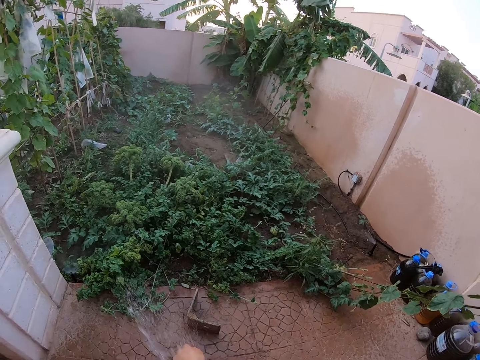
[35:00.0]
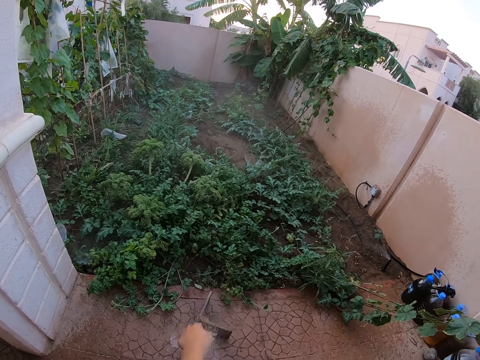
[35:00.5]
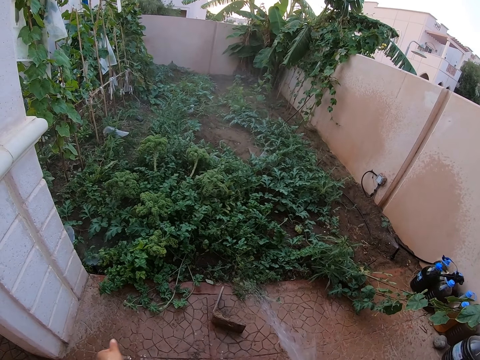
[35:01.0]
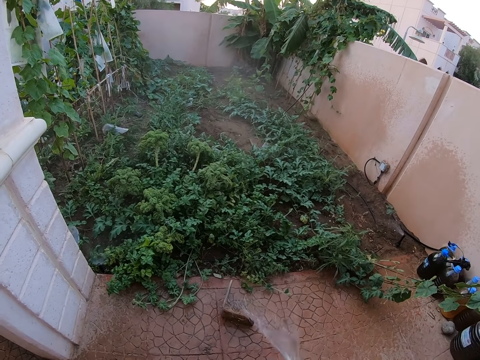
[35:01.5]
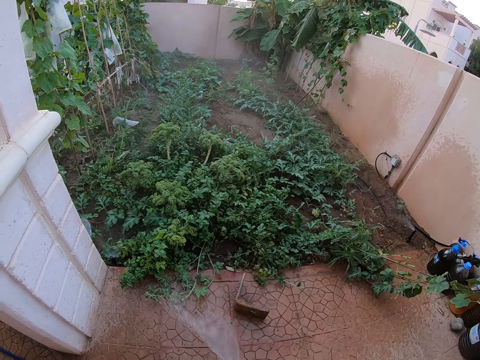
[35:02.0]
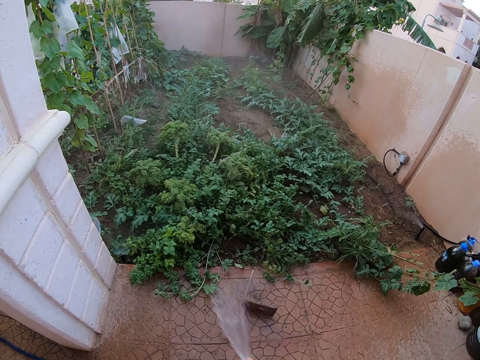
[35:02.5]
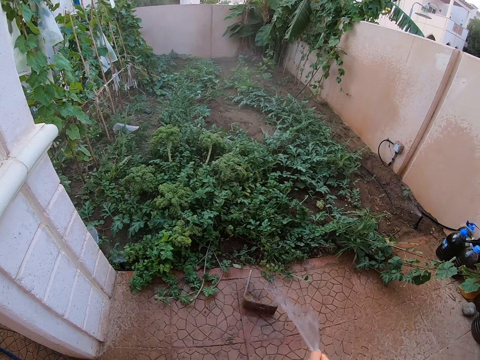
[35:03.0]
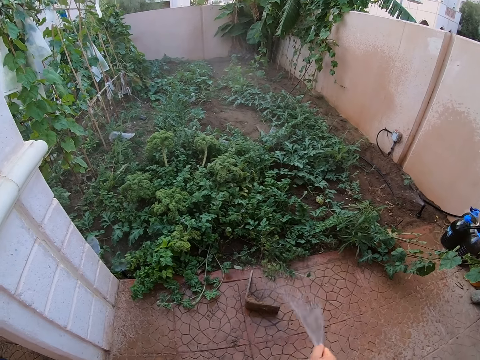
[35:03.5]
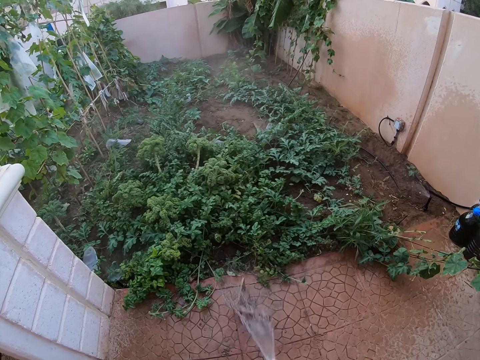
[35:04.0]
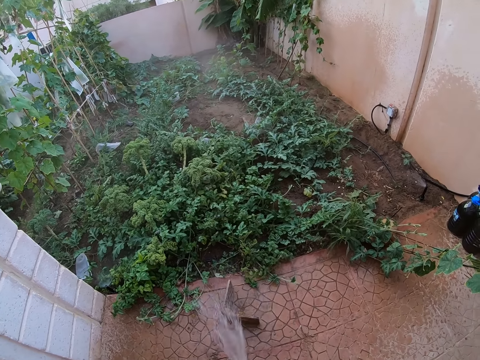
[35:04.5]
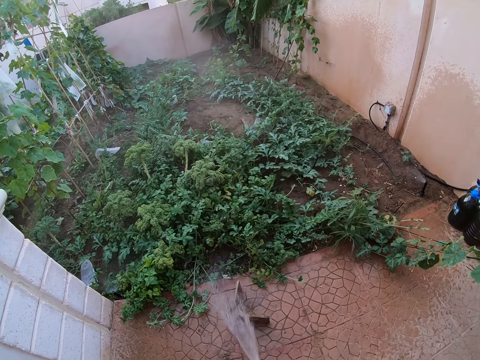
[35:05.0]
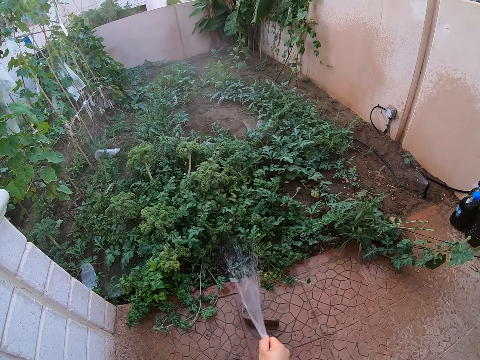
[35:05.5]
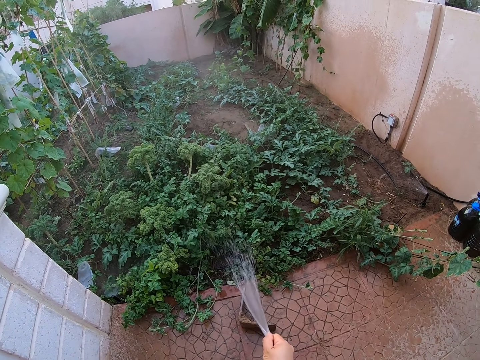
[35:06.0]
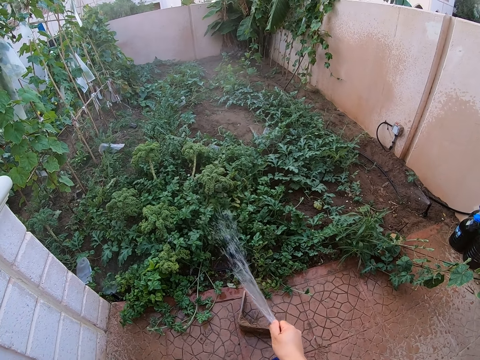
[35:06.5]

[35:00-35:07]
The camera wearer rinses her left hand. She waters the plants.

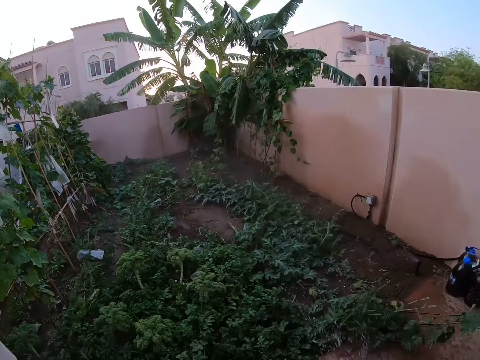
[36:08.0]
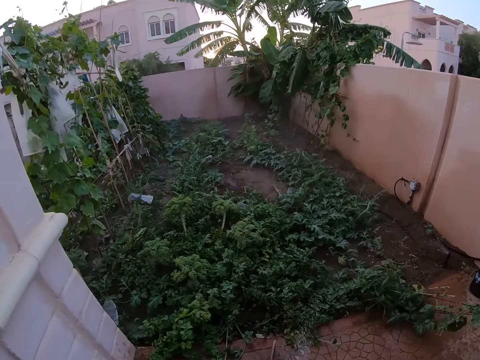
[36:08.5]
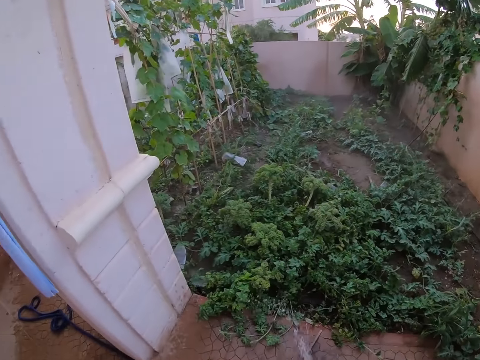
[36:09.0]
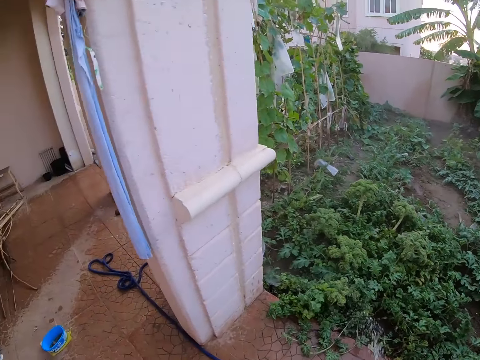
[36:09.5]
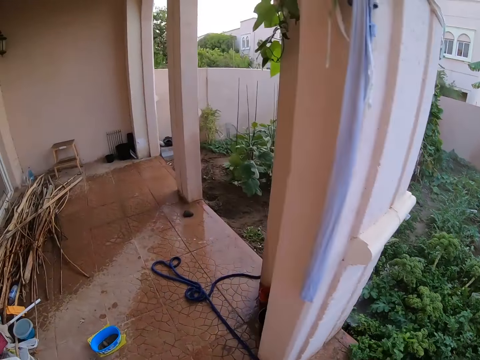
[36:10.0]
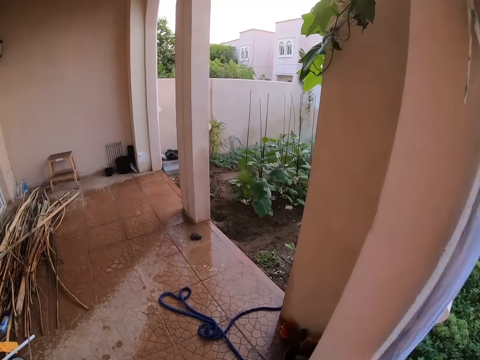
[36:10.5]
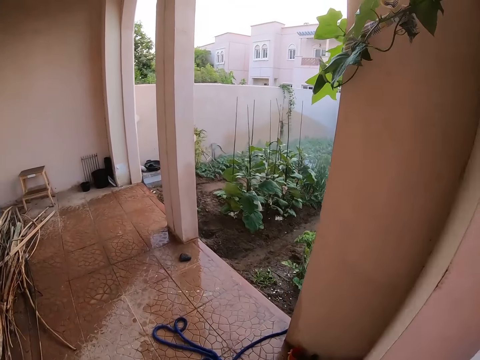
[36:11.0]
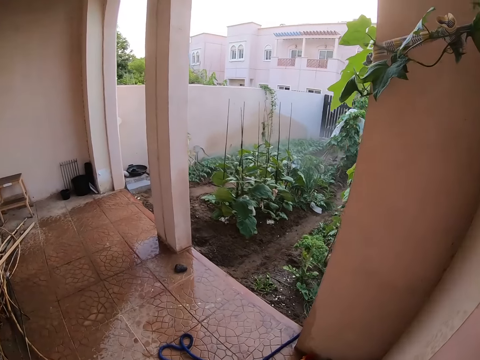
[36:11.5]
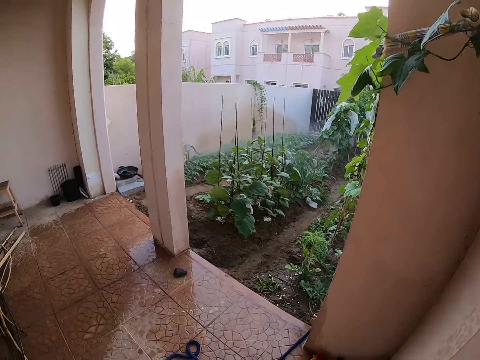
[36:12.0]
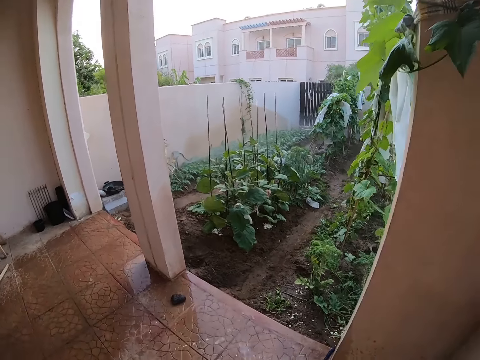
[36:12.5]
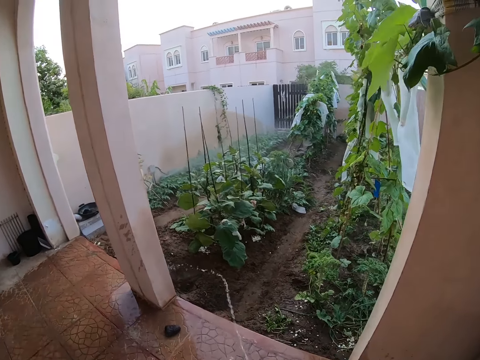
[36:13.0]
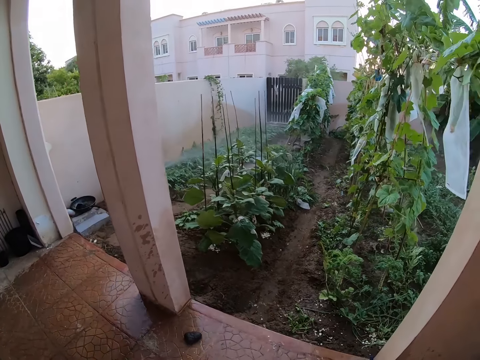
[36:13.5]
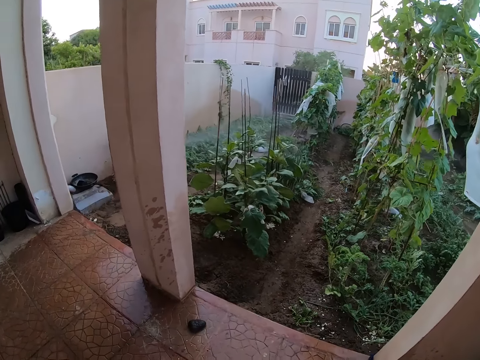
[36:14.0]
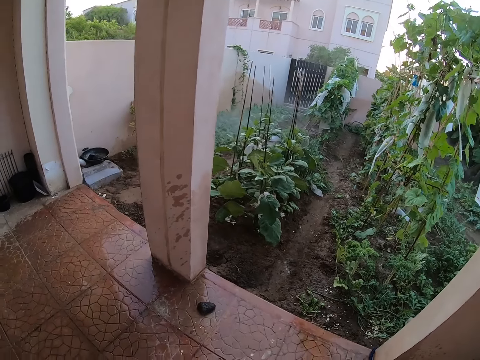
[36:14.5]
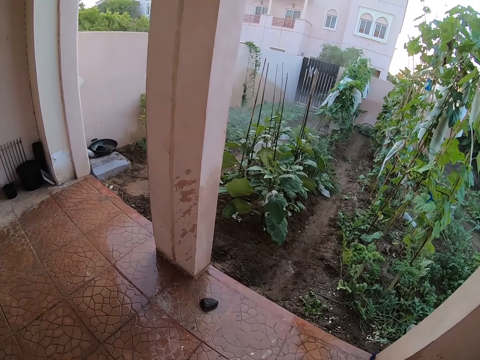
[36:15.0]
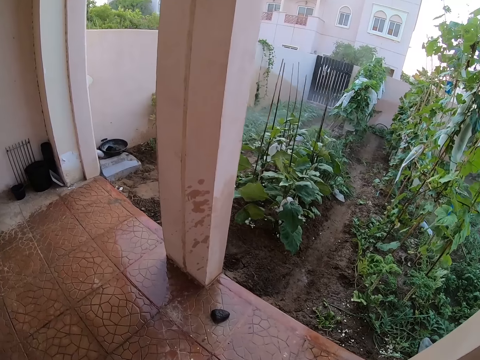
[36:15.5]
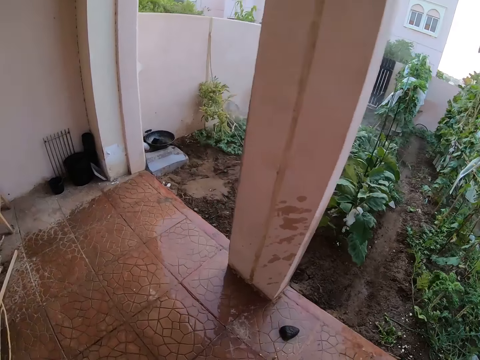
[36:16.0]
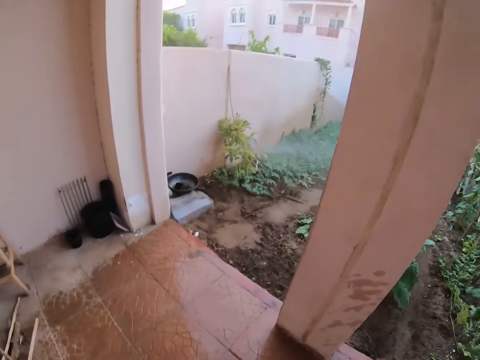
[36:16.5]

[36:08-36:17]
The camera wearer stares around the garden. They walk forward.

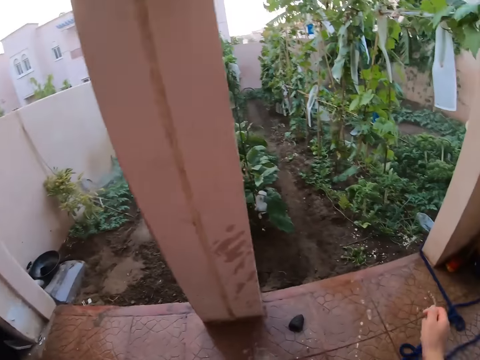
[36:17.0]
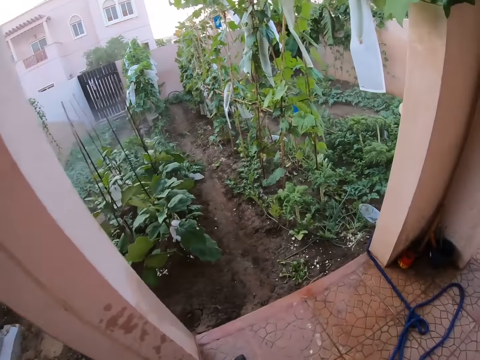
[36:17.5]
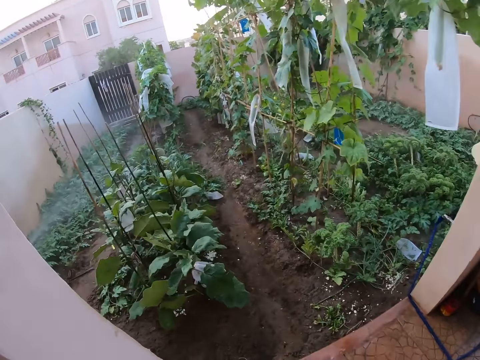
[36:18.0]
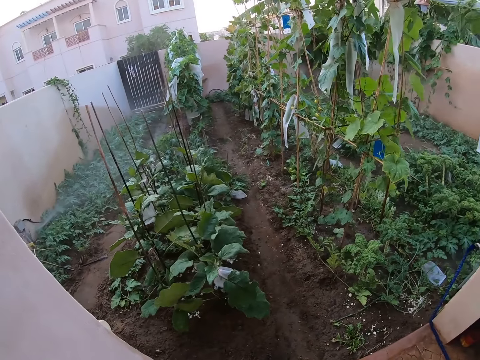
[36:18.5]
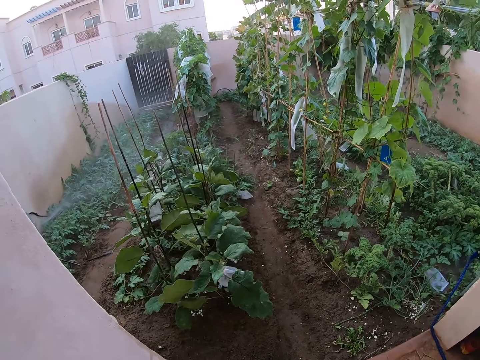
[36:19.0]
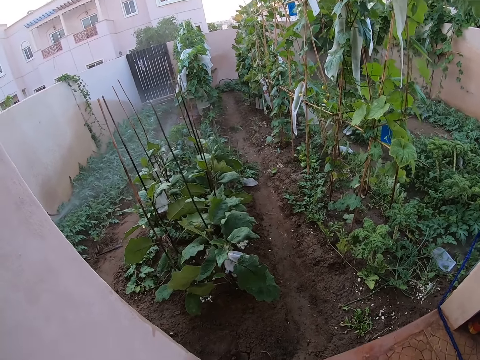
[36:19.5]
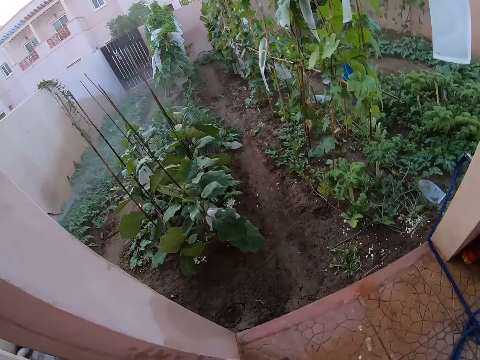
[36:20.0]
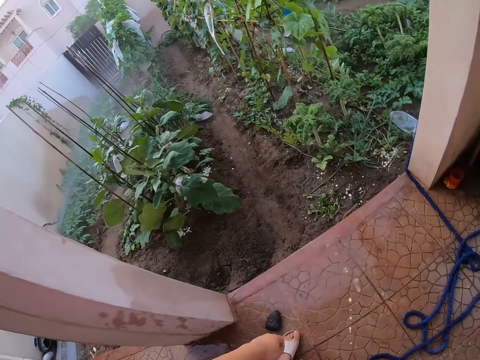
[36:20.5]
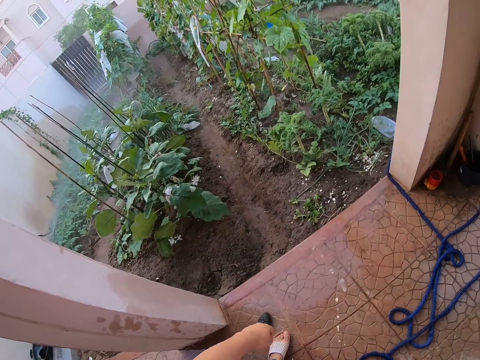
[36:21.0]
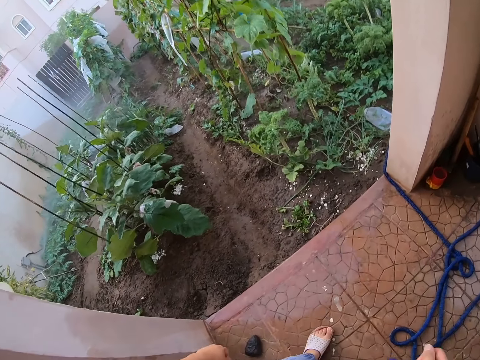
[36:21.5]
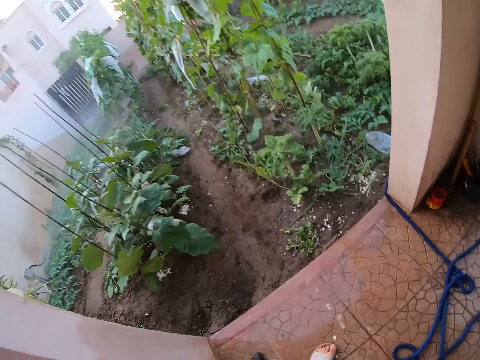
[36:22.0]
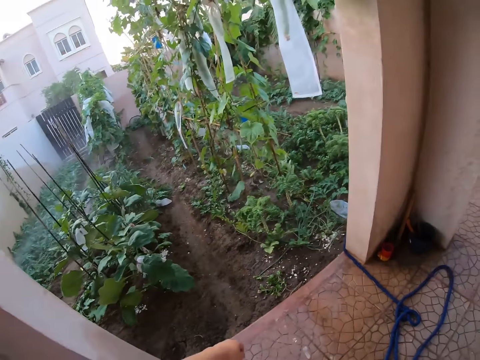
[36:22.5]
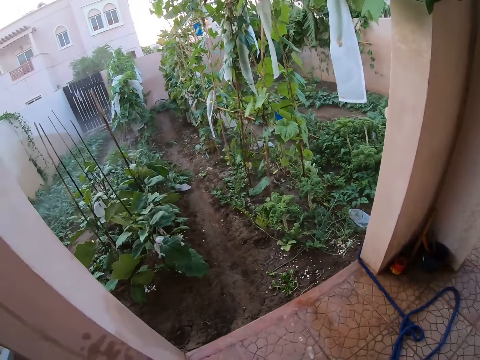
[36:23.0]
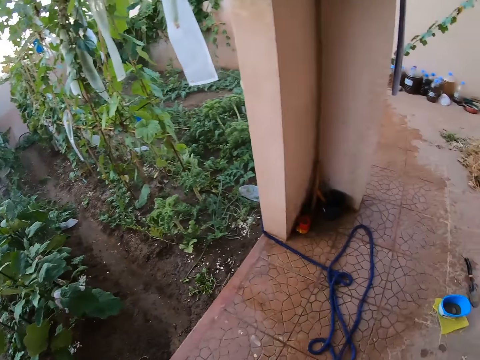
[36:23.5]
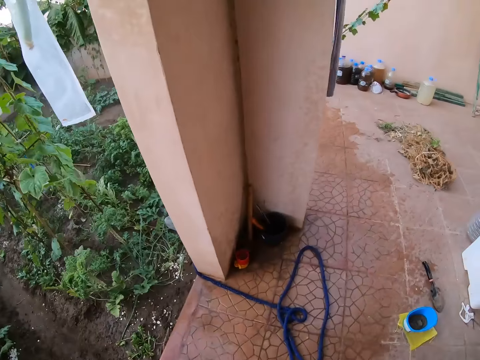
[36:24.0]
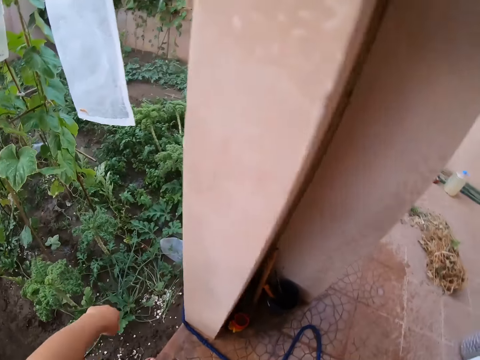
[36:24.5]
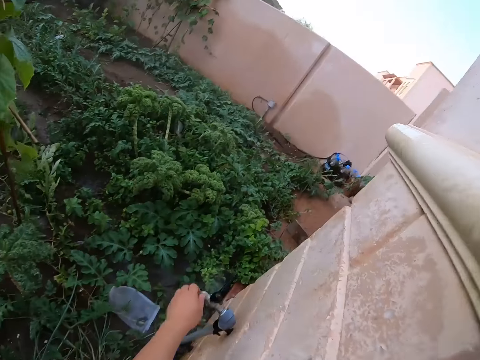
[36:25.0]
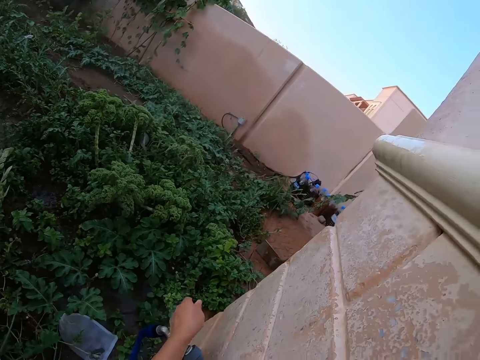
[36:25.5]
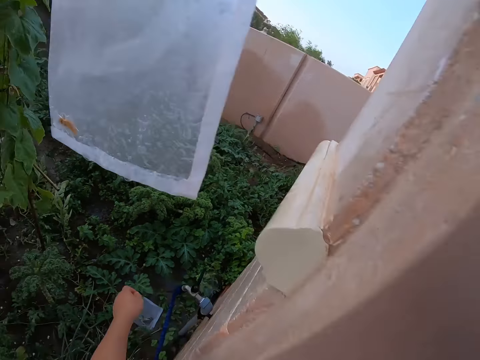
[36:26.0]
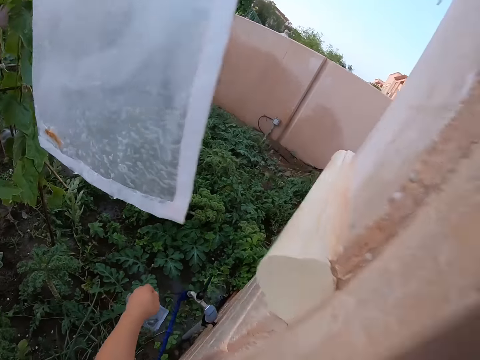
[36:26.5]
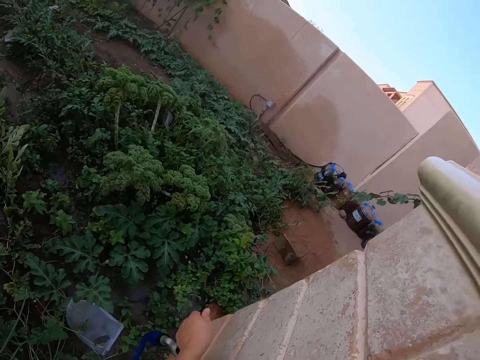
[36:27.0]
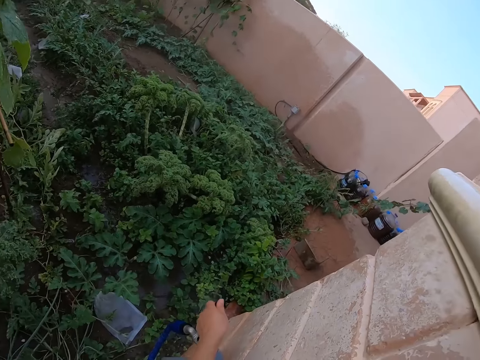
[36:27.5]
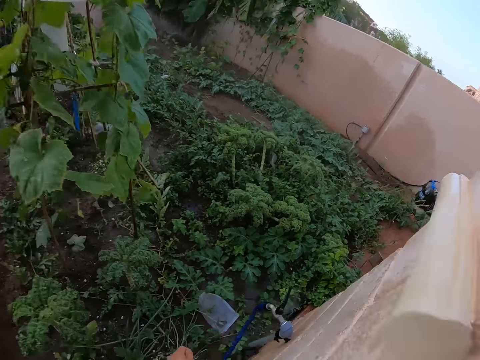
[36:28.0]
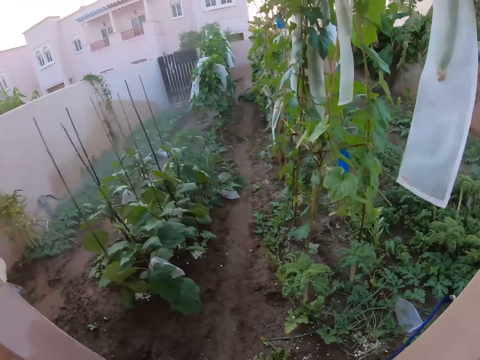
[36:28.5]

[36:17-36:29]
The camera wearer looks around the garden. They turn off the tap. They touch a tap handle.
